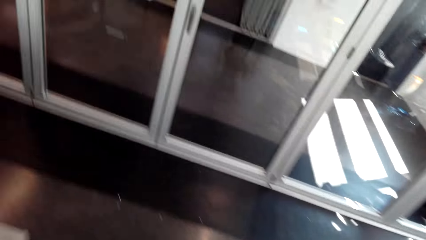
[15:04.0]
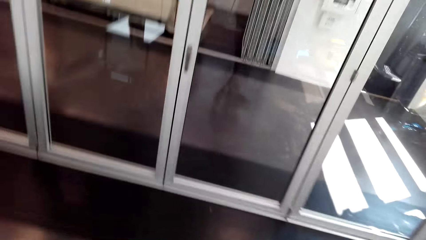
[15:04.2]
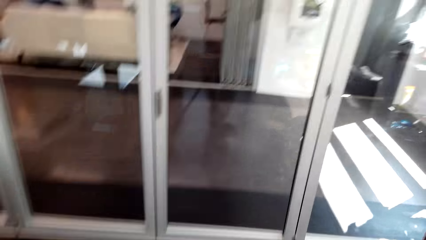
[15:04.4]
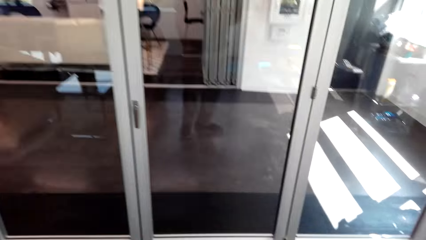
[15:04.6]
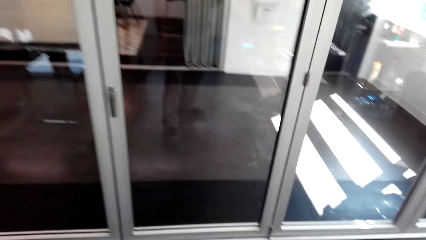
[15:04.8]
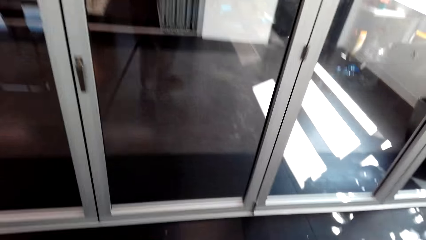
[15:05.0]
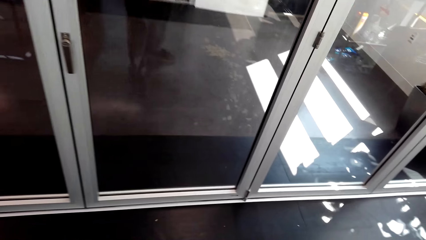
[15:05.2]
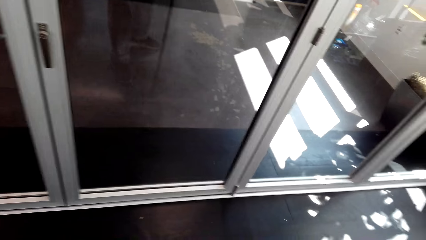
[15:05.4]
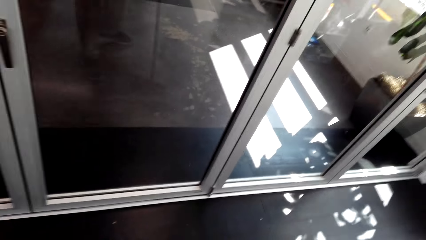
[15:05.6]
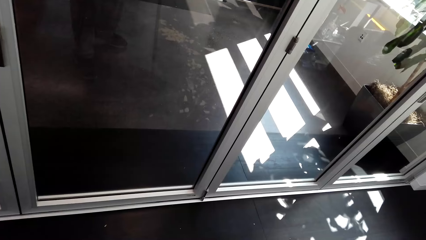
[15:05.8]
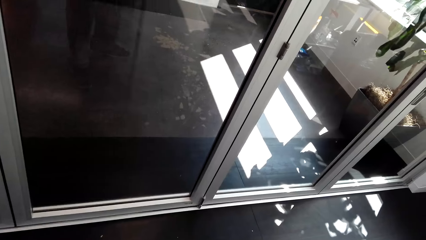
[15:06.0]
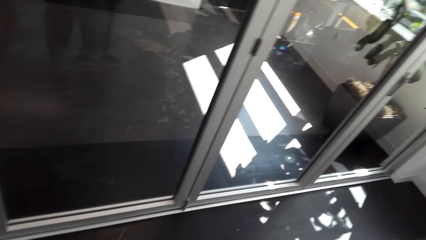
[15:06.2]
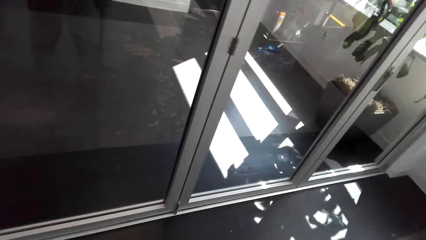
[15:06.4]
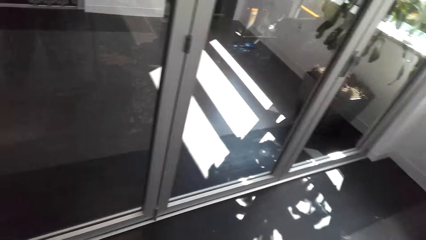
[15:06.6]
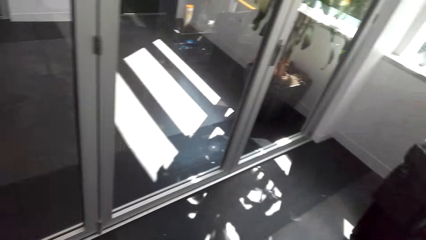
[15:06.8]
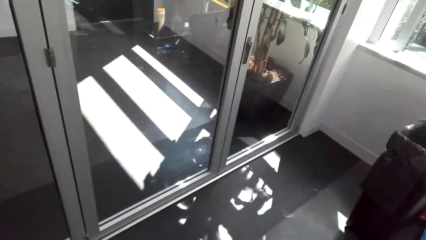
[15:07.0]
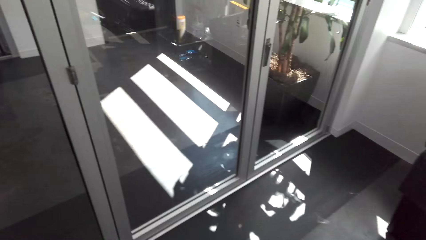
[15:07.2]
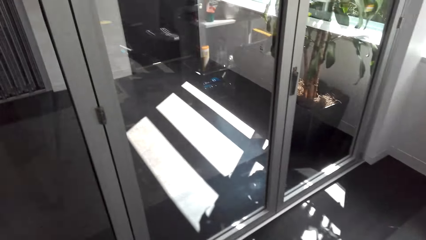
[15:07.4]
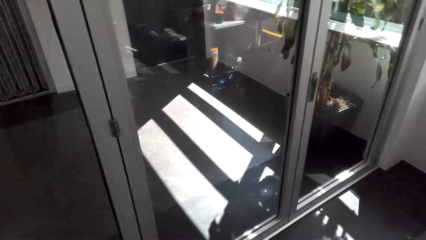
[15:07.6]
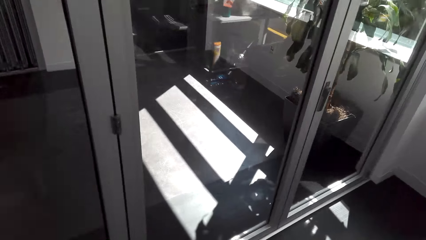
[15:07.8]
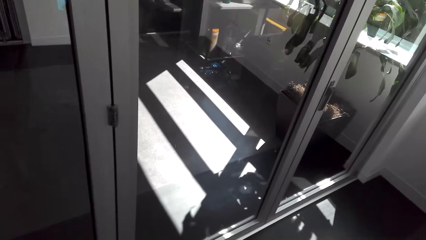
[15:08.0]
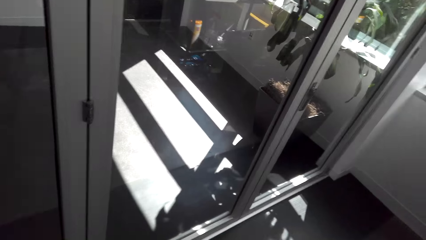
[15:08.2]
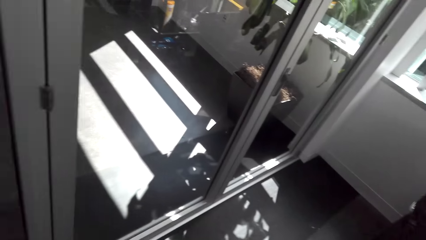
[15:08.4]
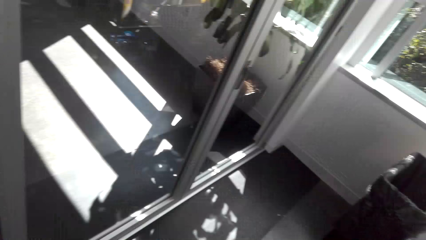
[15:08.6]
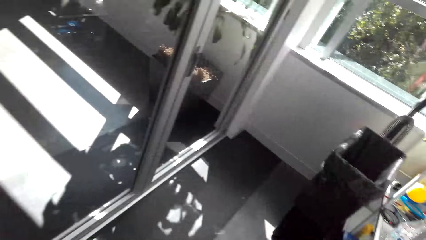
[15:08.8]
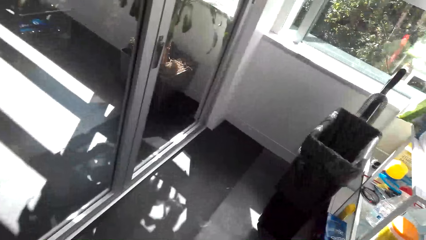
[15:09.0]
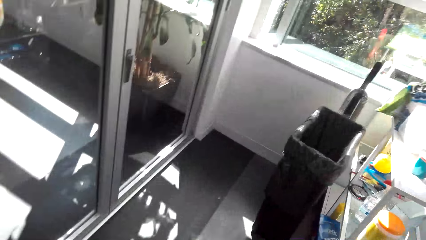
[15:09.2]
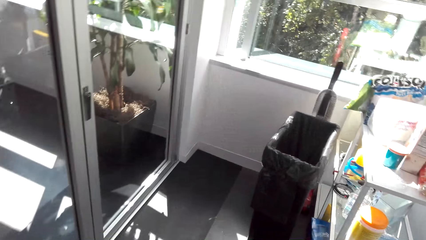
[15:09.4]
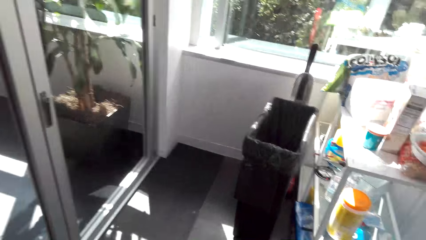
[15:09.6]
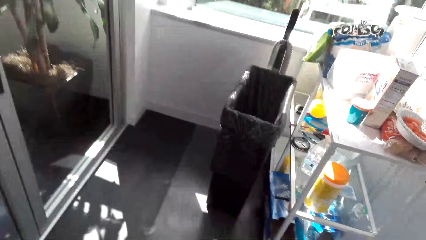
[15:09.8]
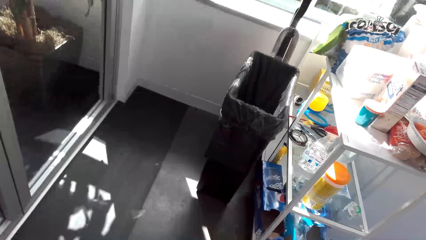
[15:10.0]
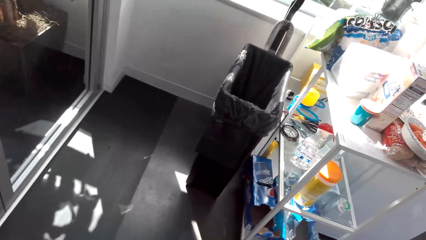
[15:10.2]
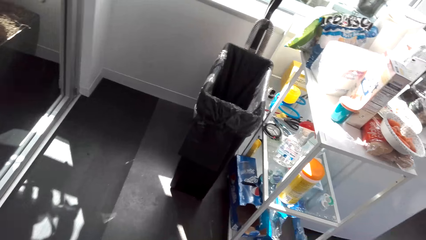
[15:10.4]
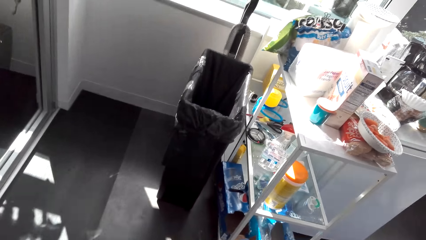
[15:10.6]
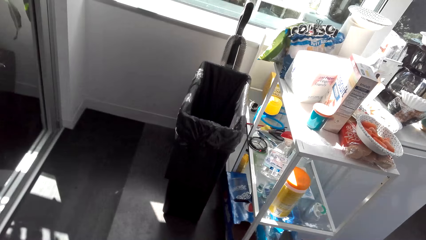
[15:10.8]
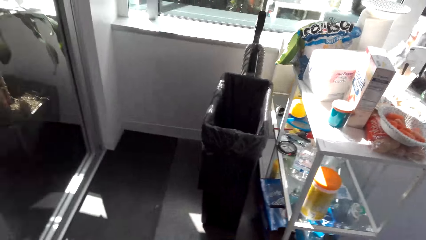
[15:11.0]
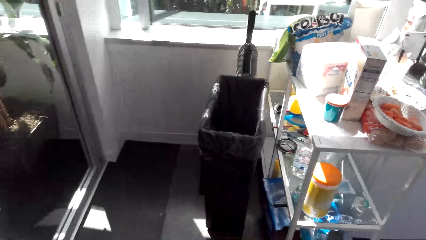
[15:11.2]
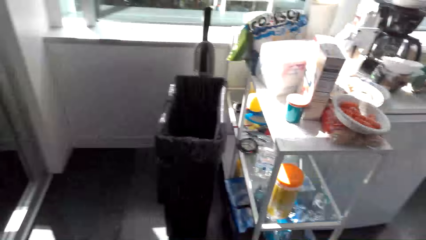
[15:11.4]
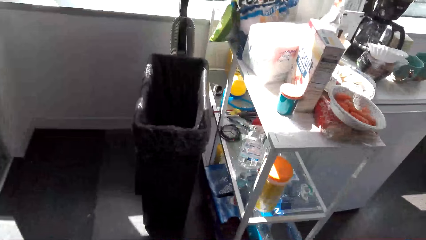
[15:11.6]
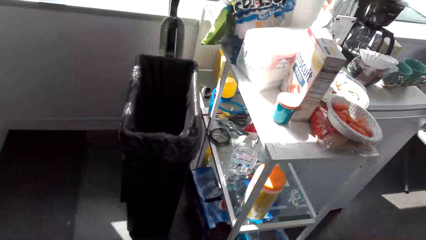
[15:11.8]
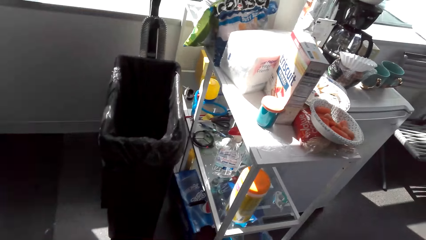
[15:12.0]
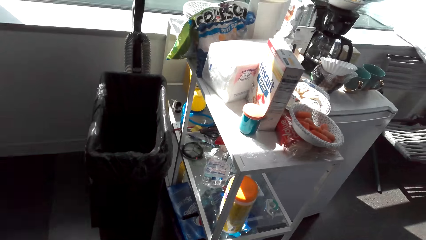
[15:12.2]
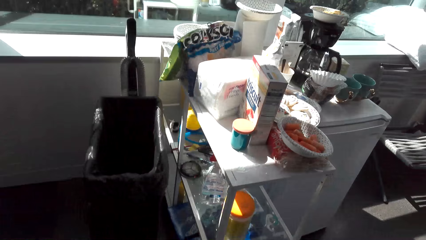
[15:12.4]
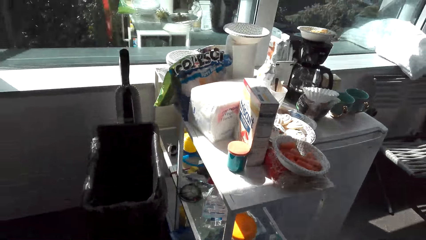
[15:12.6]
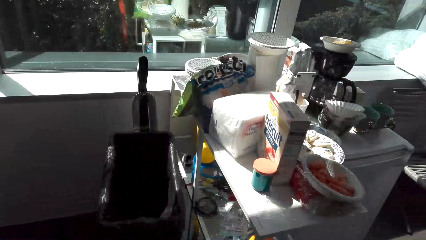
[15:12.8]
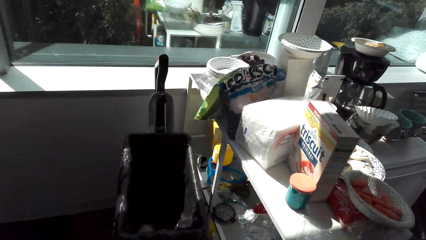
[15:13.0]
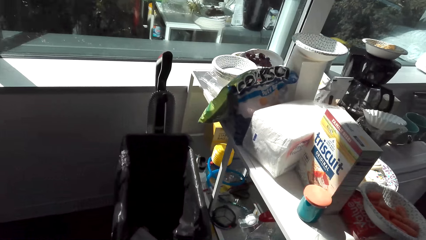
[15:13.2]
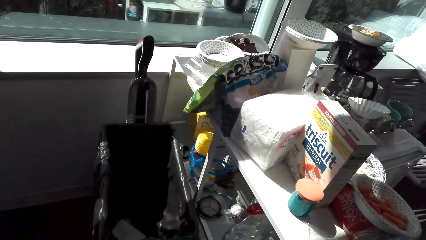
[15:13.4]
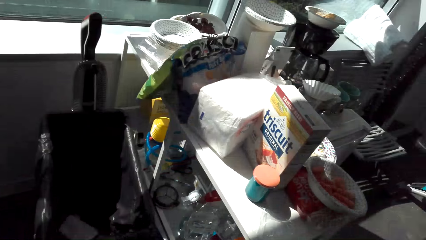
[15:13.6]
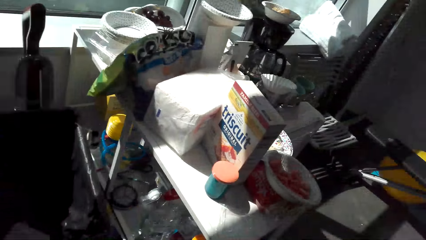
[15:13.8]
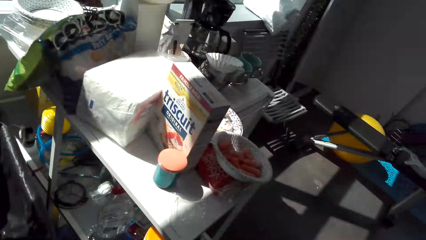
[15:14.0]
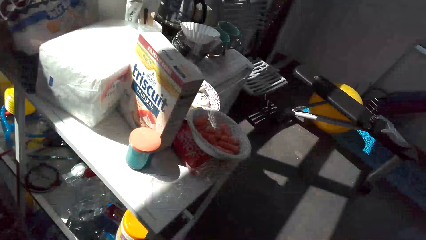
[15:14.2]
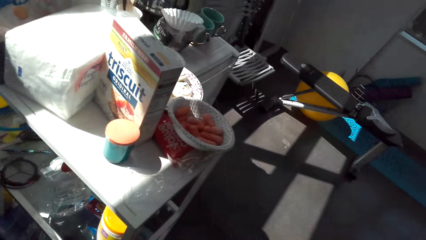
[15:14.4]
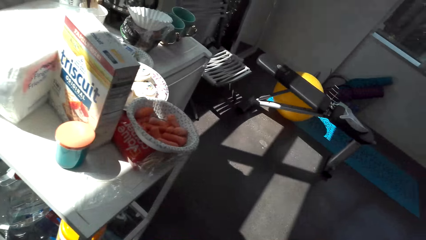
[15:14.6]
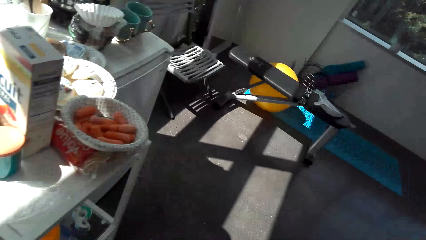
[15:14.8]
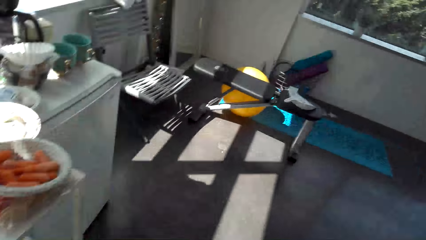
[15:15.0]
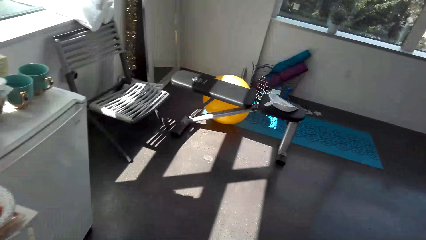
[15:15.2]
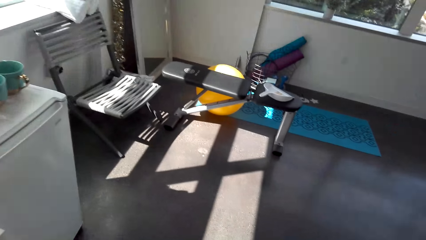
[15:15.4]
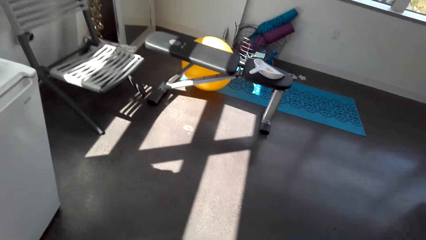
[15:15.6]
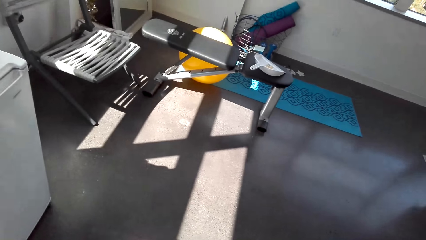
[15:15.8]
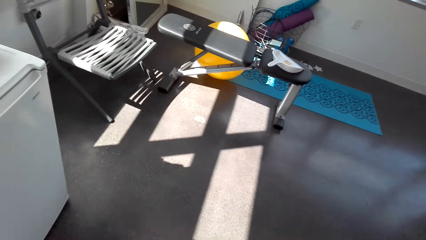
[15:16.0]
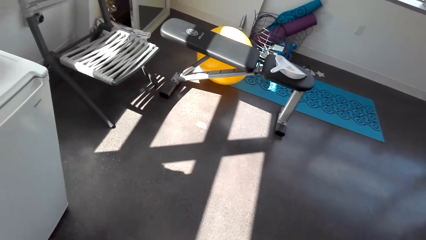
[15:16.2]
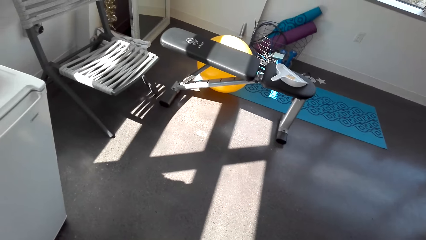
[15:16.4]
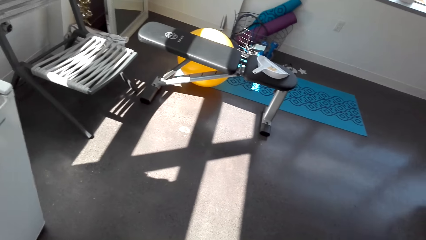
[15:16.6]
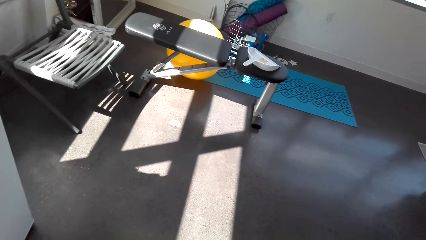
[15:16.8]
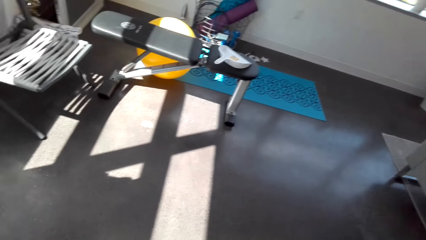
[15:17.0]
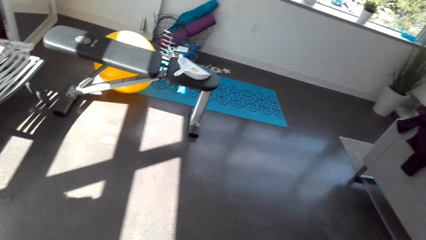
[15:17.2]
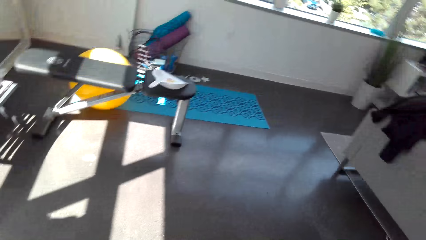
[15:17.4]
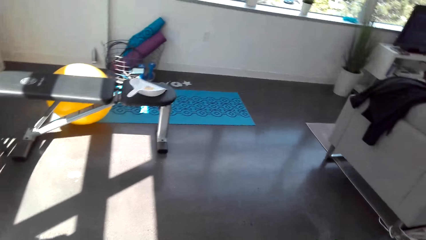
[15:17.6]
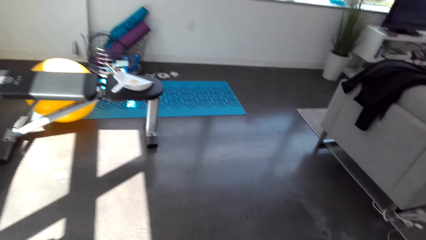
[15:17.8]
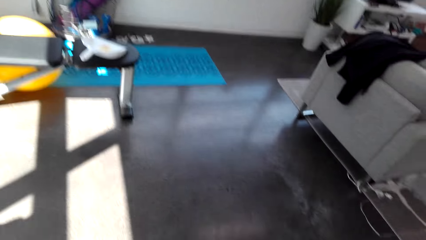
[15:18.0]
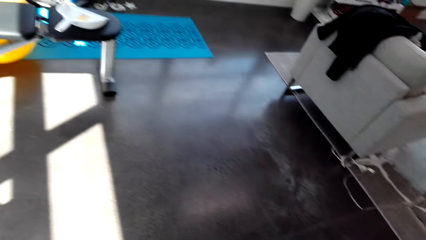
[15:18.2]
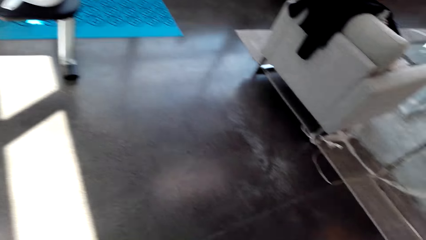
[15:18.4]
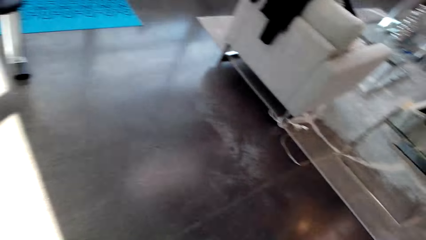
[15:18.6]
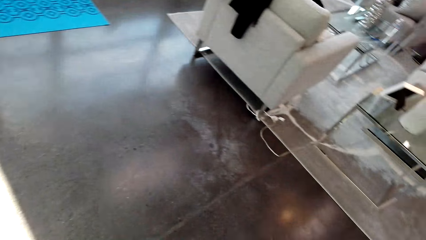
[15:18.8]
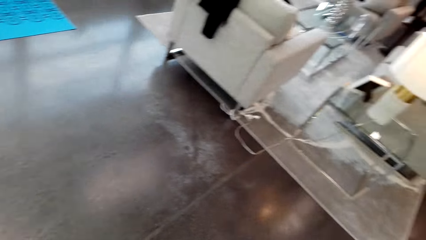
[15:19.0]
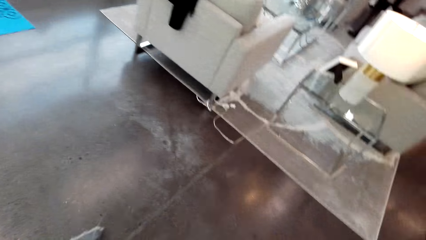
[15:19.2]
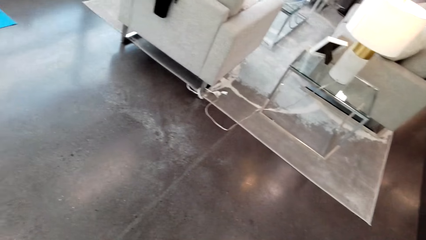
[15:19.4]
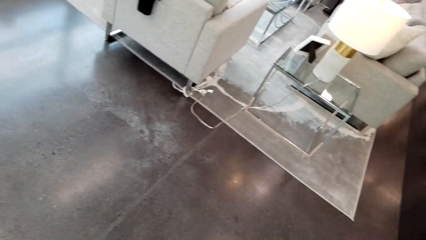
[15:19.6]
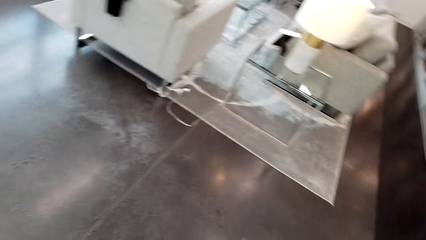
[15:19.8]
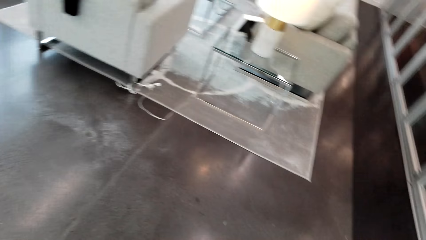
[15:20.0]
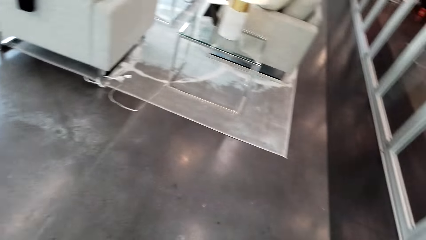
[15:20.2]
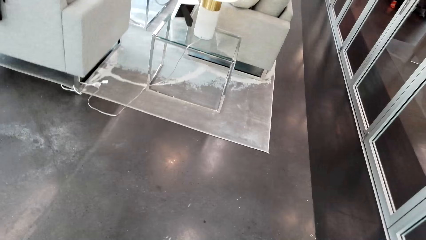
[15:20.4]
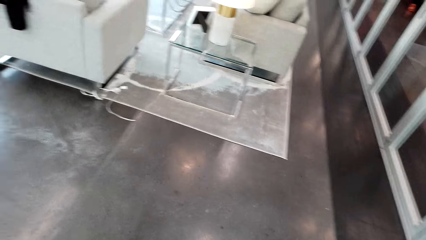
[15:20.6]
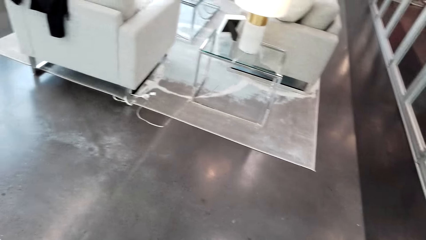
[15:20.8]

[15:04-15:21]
The camera wearer looks at the shelf. They clean the floor with a broom.
